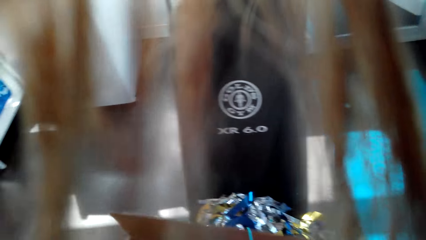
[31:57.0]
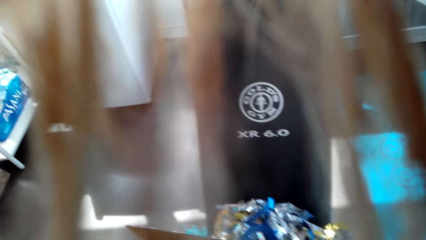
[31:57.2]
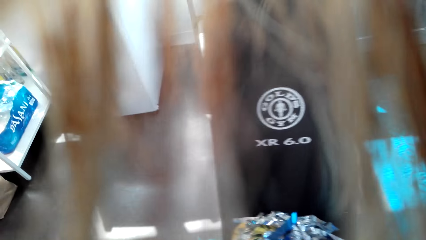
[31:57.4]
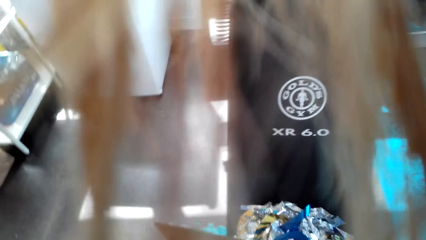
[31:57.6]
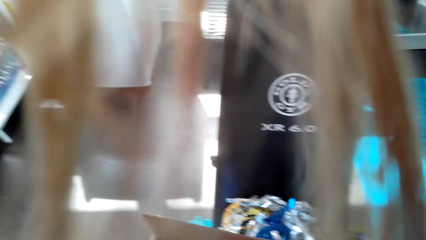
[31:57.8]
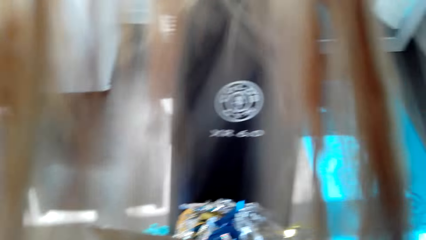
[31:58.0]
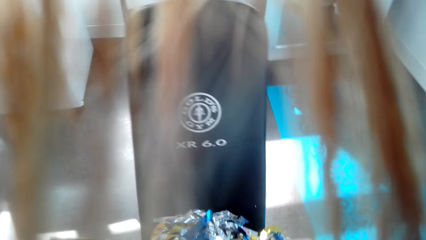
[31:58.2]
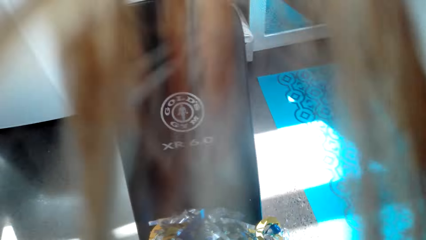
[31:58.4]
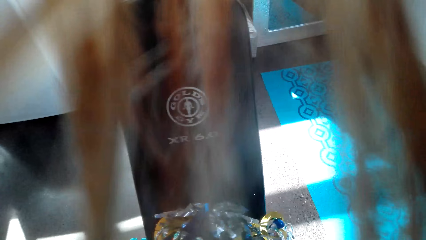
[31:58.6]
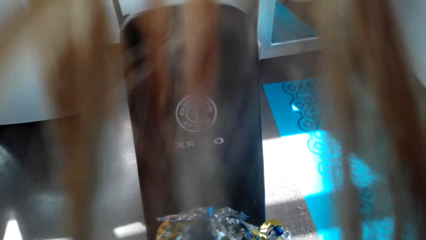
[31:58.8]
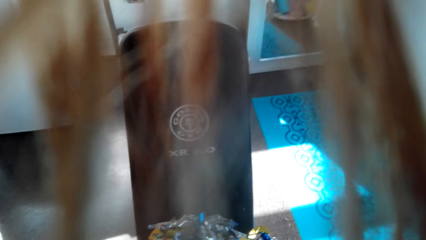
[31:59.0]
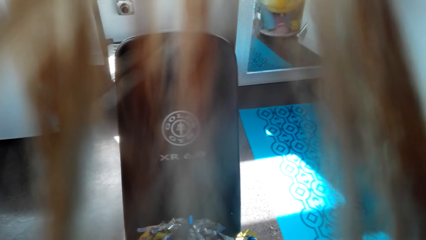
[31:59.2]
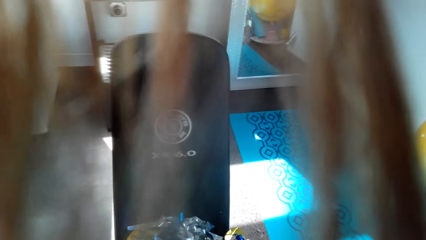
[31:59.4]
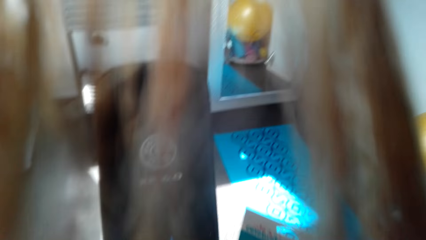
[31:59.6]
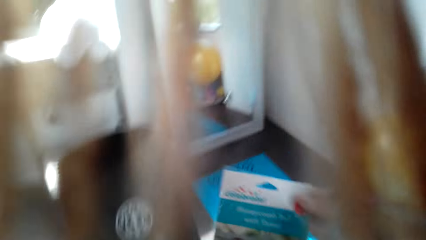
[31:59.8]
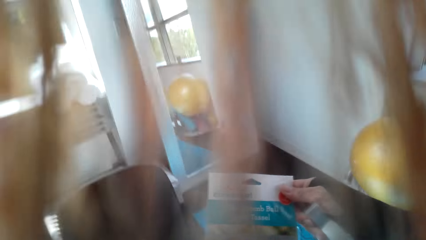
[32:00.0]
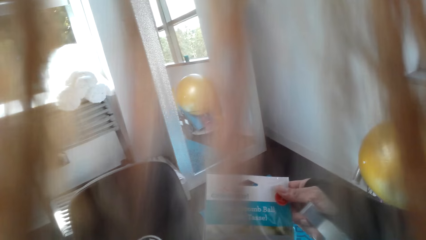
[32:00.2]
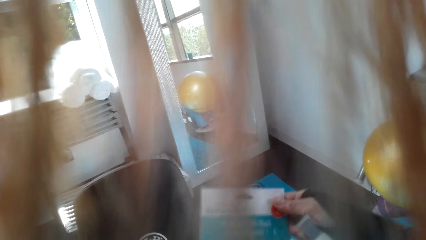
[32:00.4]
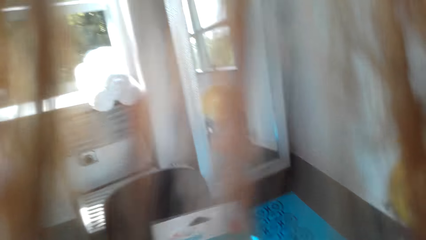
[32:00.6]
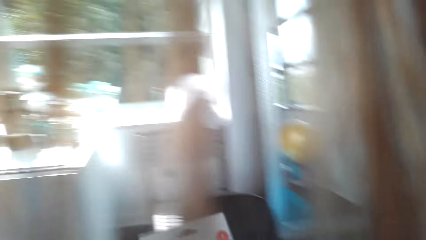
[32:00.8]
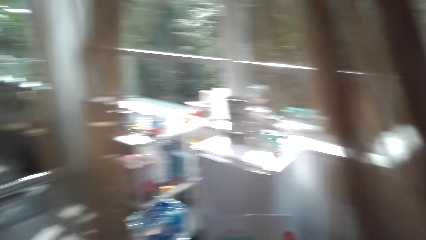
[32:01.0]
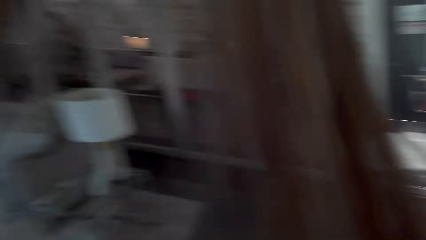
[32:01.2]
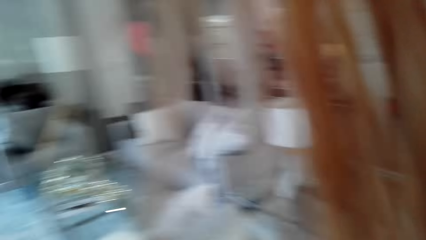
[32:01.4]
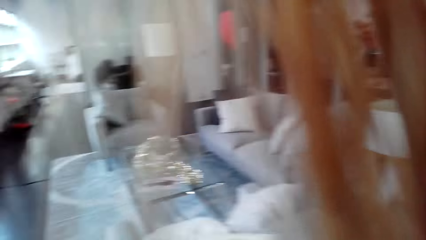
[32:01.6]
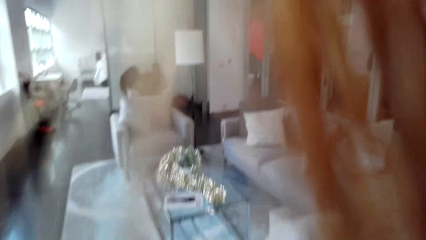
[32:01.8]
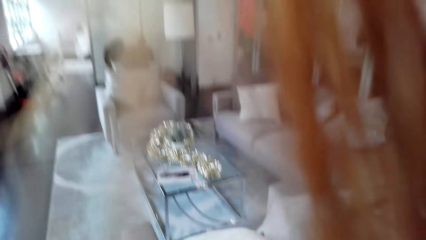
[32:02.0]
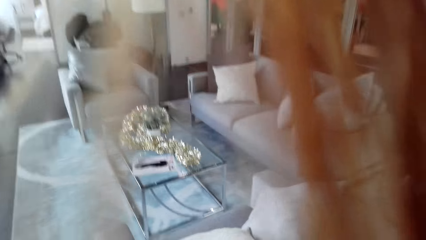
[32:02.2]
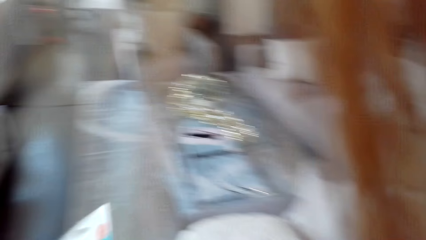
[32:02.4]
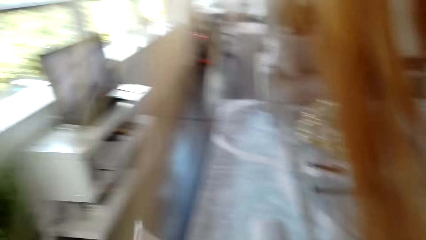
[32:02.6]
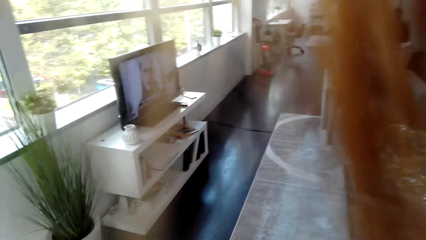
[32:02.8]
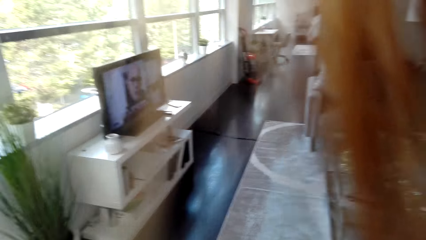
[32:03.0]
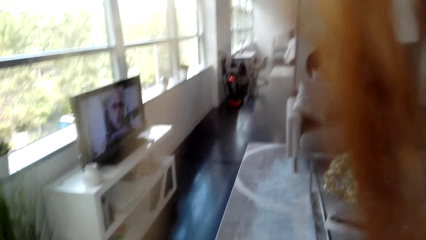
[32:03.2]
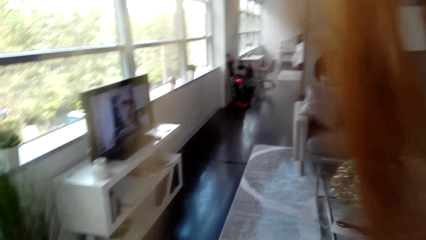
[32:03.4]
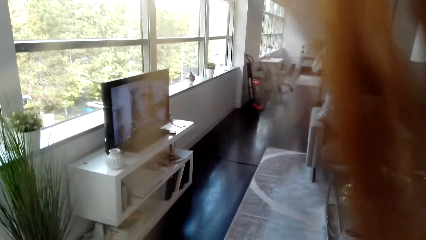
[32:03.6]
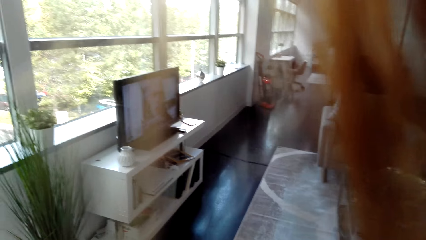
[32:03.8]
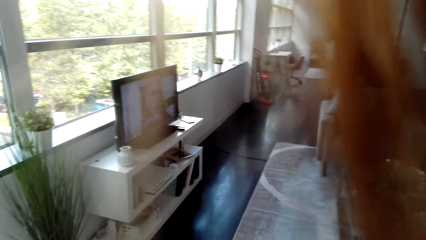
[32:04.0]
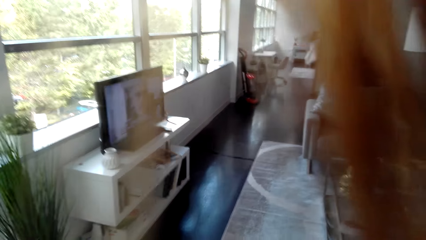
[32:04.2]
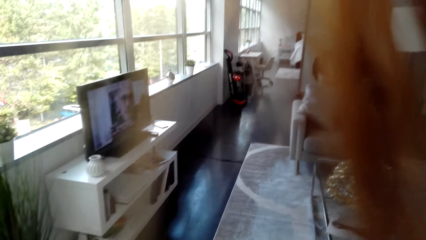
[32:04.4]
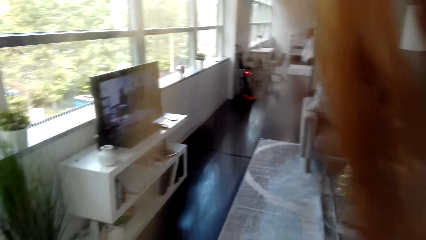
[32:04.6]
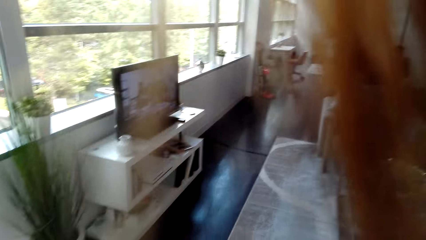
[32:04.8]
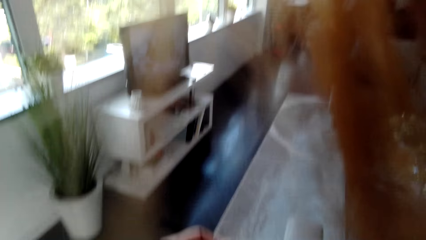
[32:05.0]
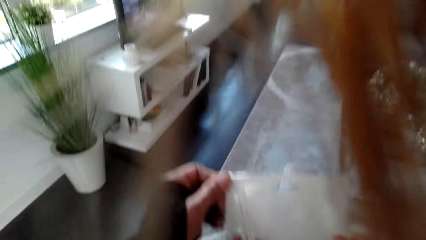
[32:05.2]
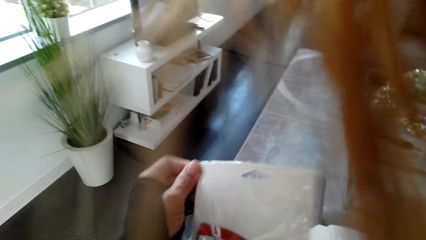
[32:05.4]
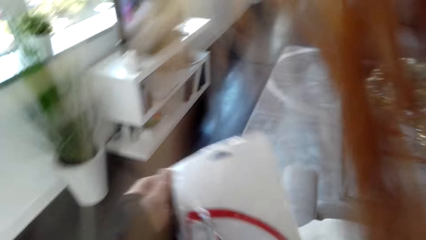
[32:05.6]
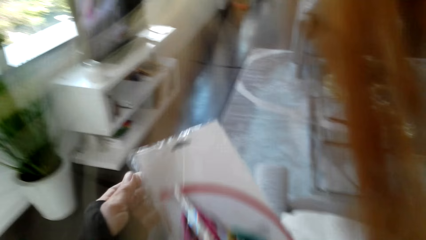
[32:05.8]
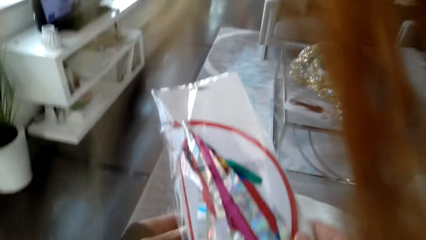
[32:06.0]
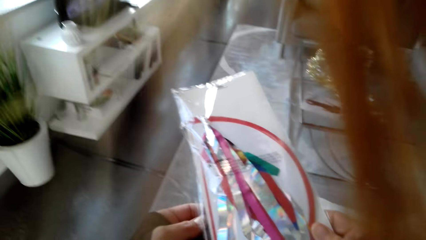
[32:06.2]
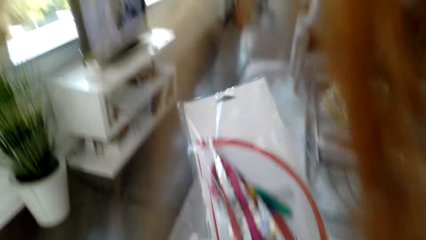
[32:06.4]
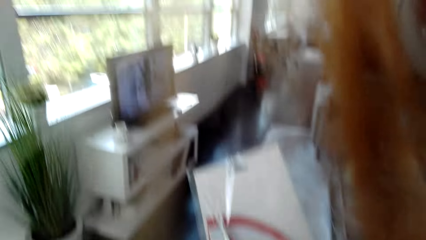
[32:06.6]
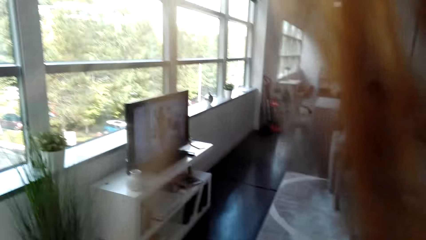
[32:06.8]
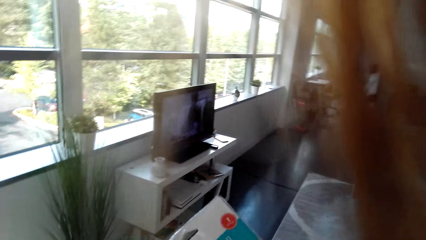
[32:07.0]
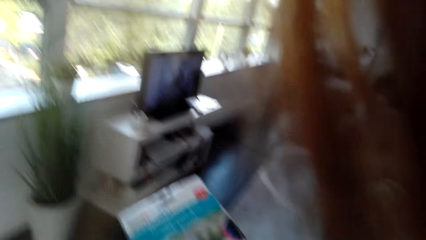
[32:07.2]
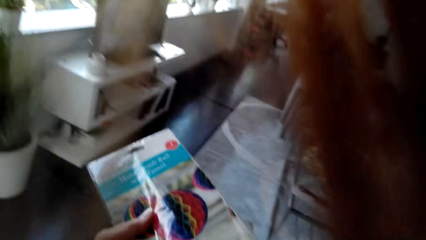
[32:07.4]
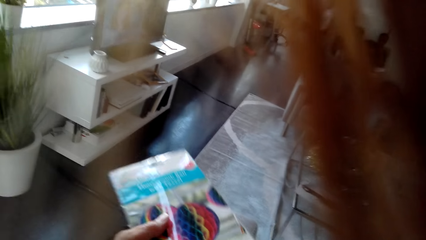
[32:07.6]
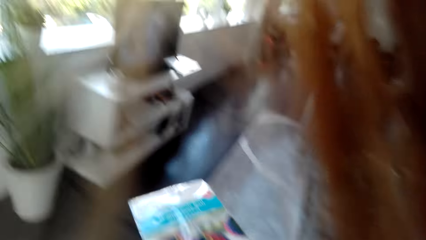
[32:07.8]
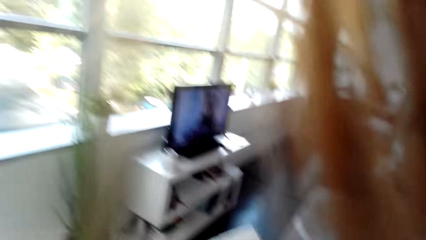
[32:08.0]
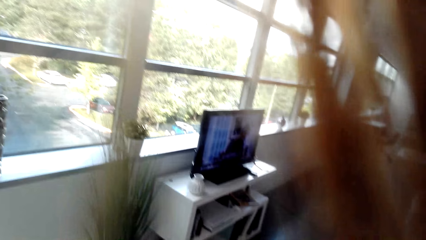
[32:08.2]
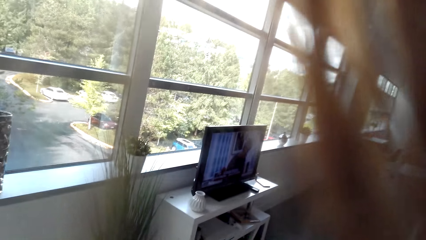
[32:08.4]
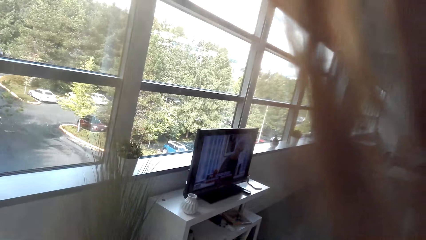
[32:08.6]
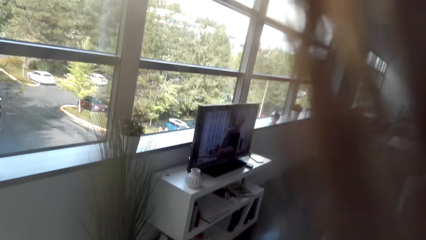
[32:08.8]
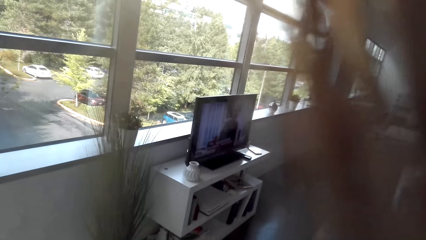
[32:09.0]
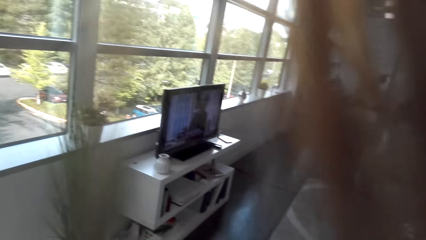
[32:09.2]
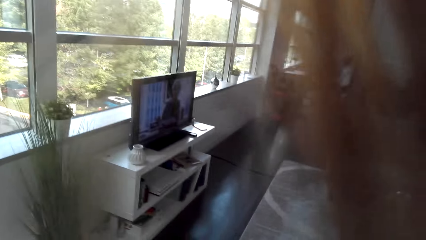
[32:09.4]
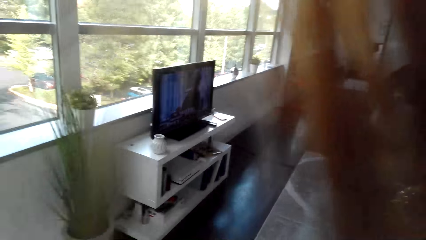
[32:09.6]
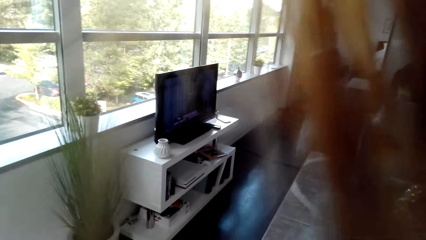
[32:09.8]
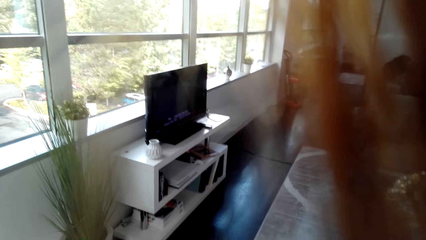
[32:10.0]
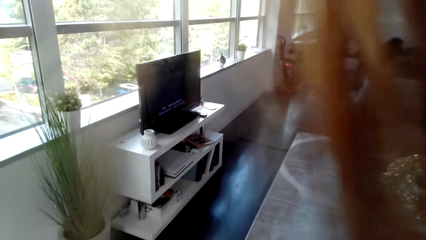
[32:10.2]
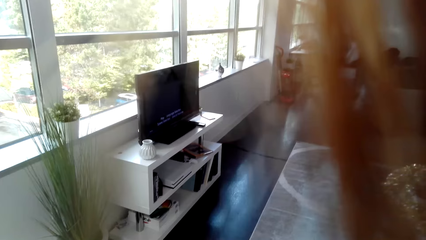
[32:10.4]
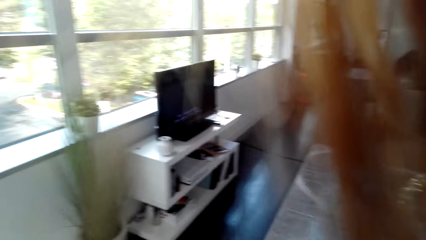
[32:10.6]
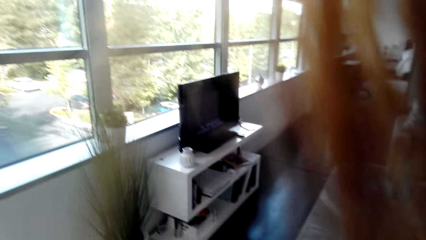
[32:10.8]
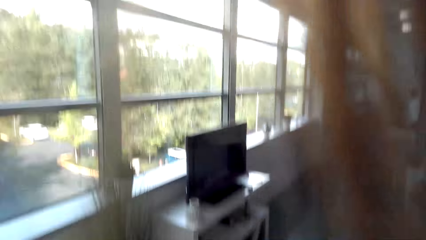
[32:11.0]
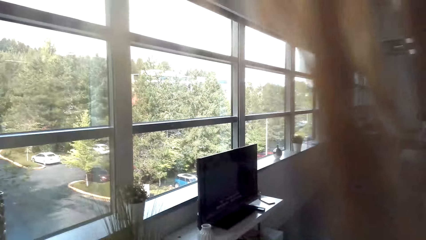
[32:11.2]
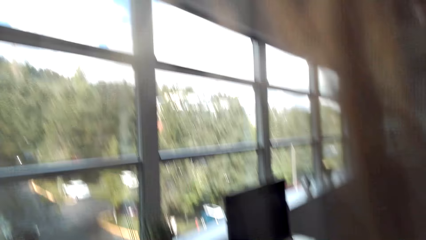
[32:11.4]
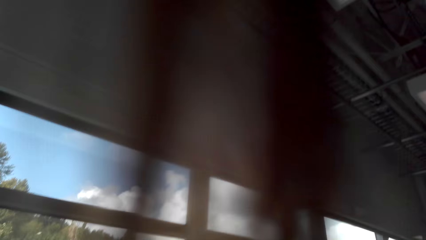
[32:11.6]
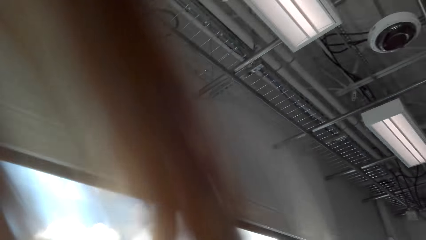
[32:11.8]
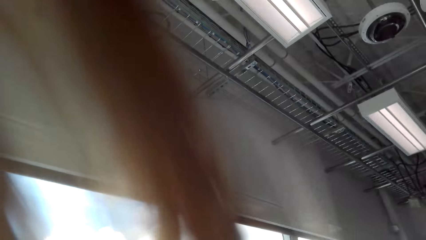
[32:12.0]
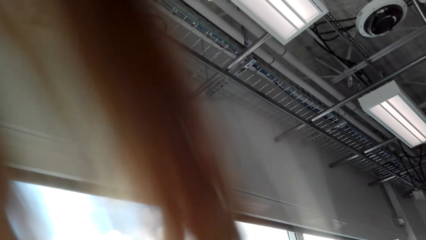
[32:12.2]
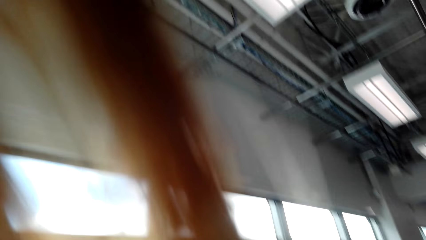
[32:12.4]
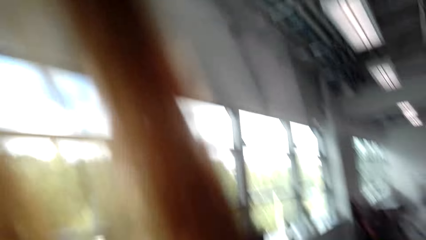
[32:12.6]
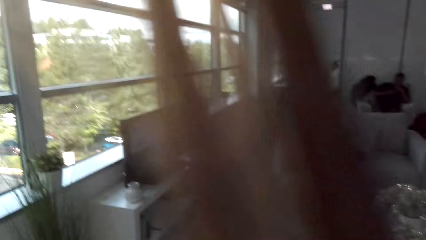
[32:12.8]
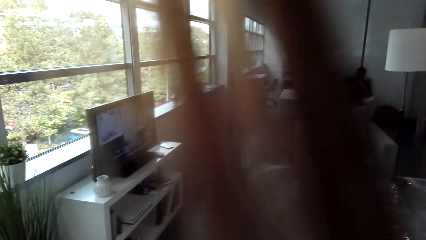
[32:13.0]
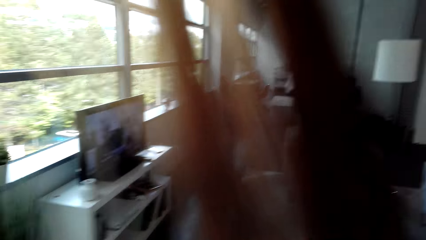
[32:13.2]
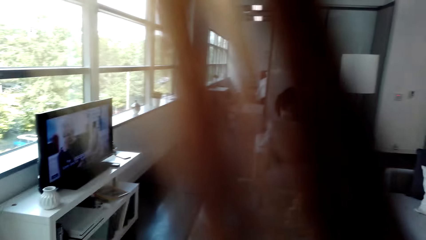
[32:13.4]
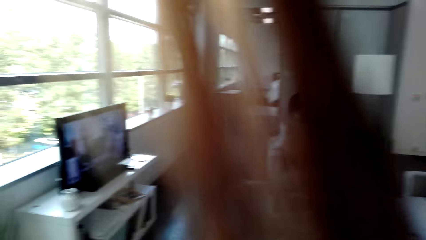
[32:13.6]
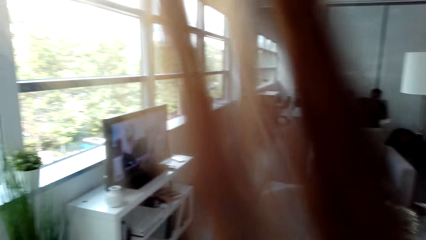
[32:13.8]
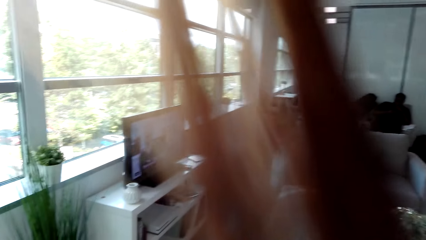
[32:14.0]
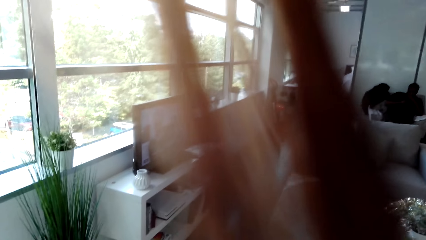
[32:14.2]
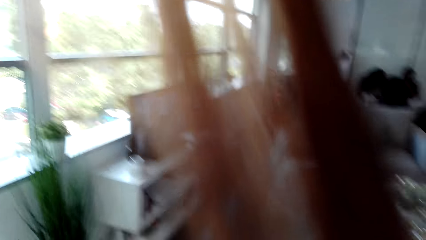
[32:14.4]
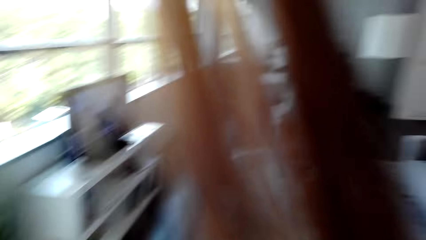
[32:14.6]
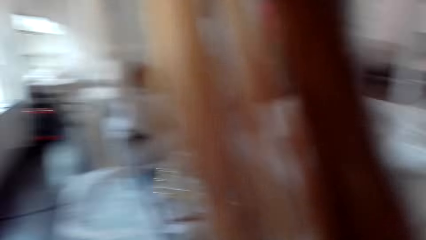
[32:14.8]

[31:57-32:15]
The camera wearer picks up the packed decoration item. They look around. They stare at a paper. They look around.
